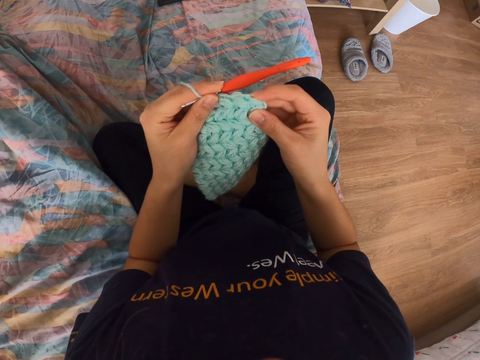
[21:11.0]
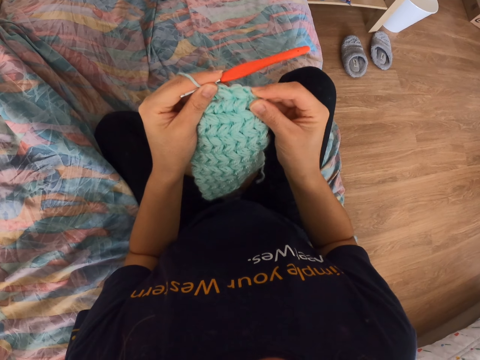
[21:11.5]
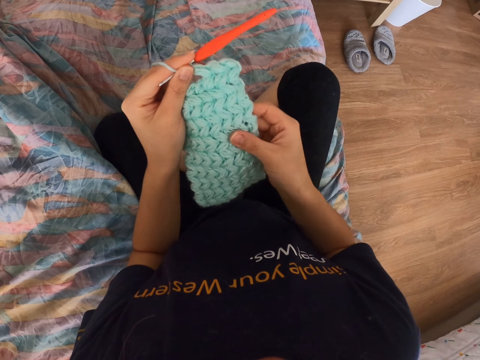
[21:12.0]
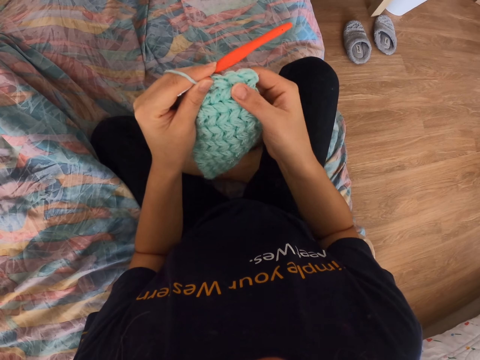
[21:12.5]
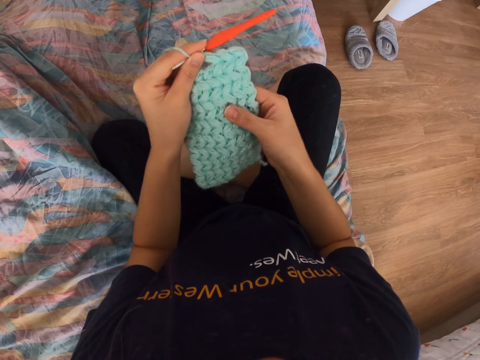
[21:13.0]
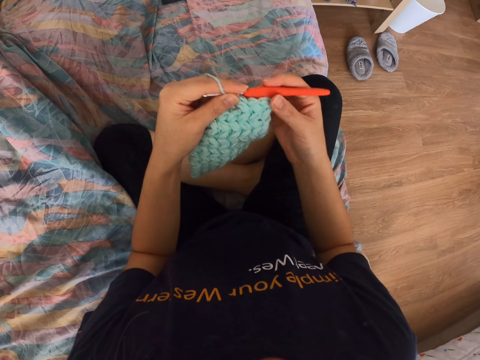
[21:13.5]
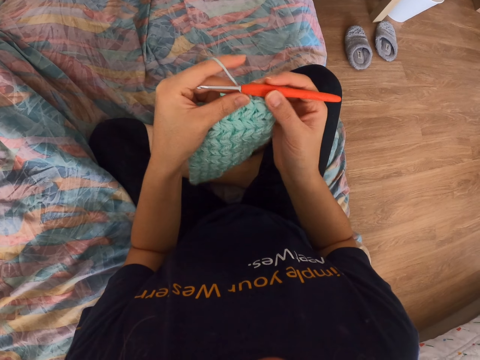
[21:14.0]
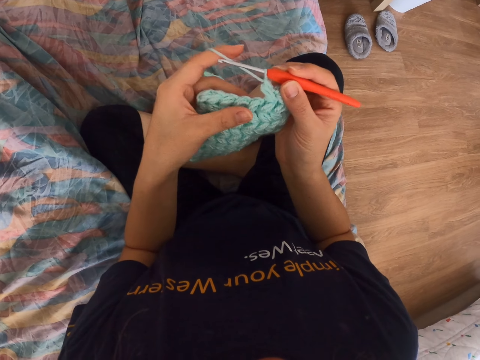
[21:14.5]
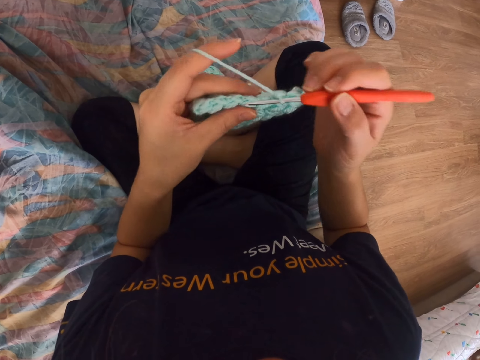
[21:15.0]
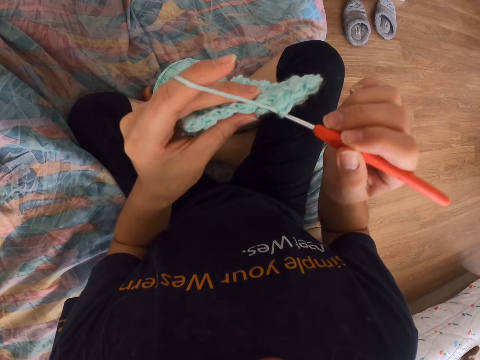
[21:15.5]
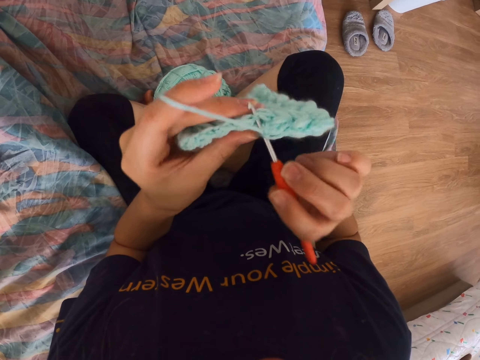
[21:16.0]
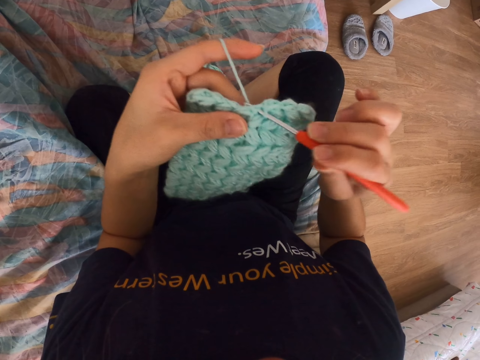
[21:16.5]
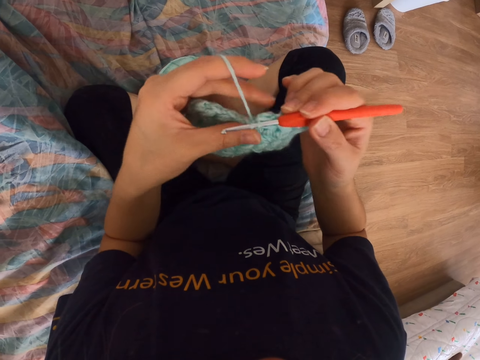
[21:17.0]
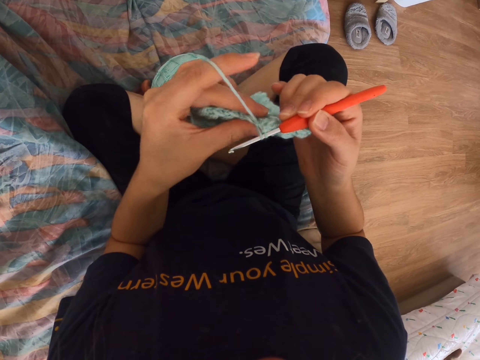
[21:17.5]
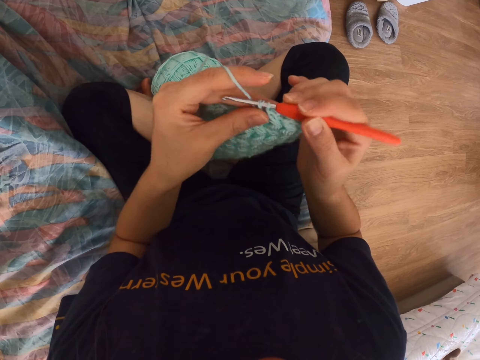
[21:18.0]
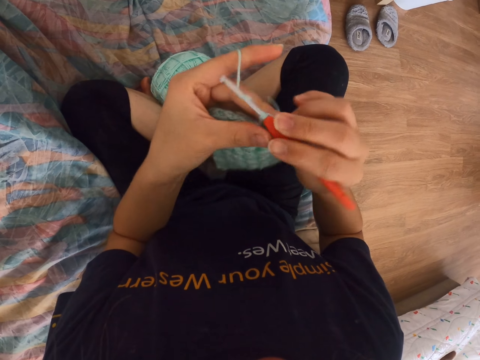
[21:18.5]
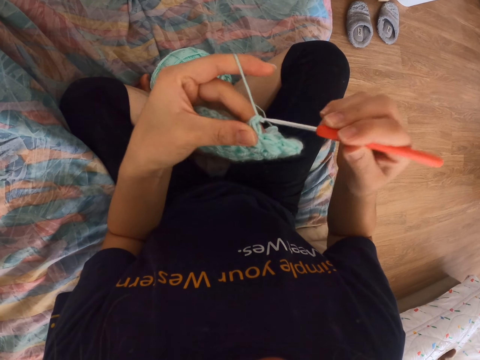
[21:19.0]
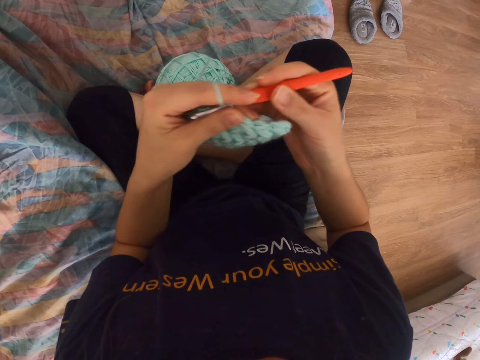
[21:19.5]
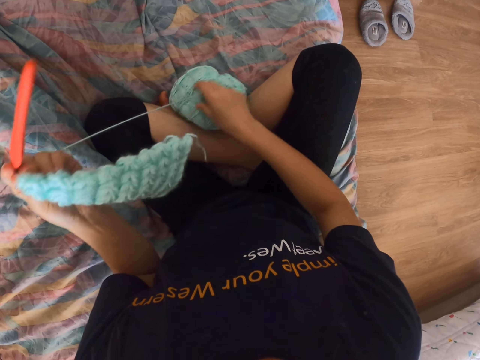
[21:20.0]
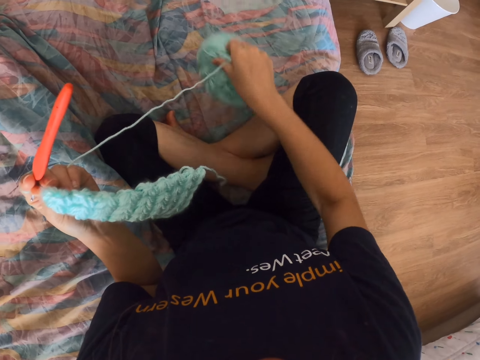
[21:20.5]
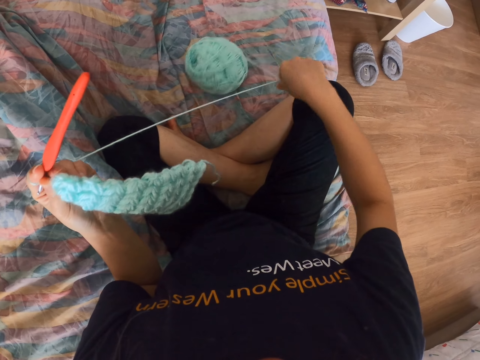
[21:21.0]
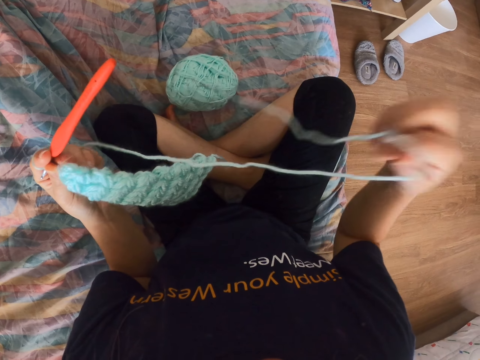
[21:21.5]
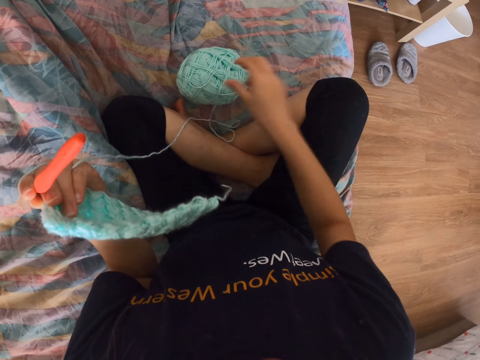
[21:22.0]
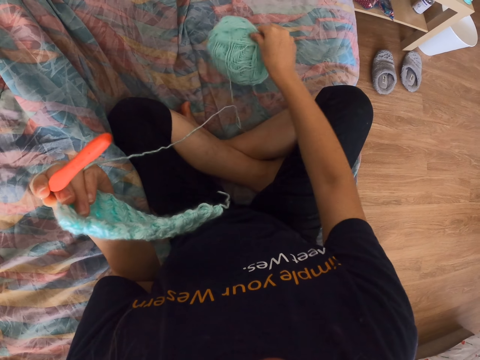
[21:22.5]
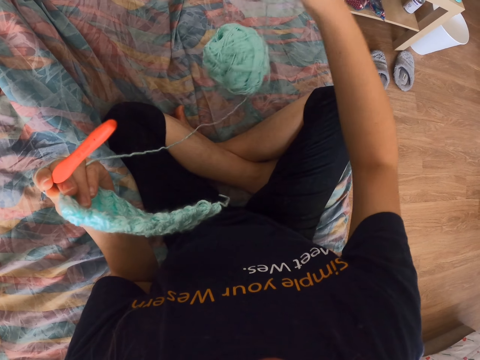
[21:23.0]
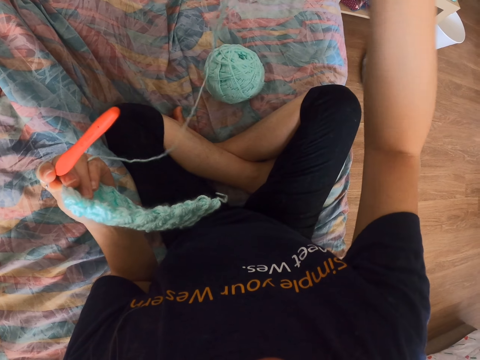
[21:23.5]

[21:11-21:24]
The camera wearer takes the needle from the other hand. They hold the crochet hook. They knit. They take thread on the needle. They crochet a cloth. They take thread on the needle and knit. They take the needle from the other hand. They pull a thread. They remove the thread on the yarn.

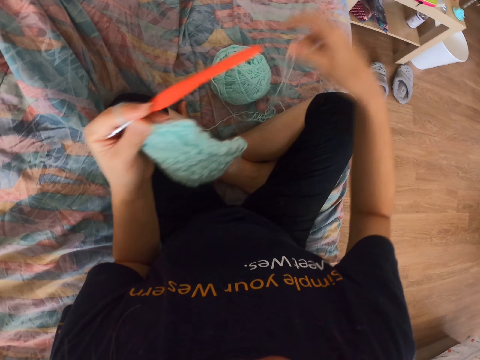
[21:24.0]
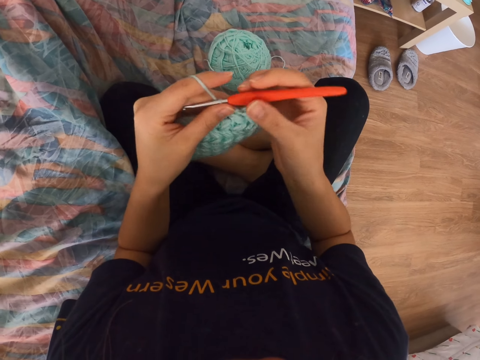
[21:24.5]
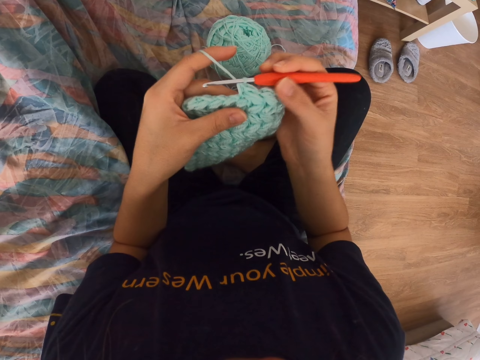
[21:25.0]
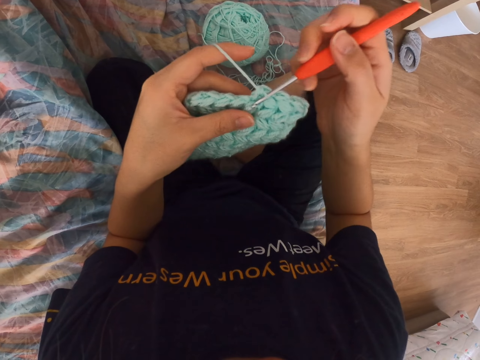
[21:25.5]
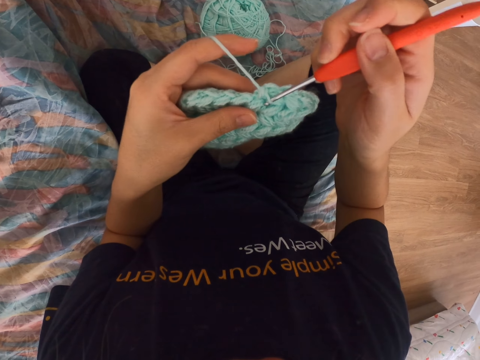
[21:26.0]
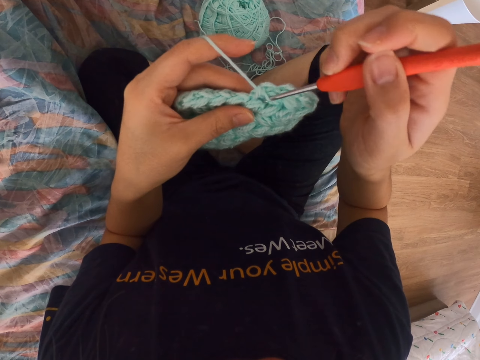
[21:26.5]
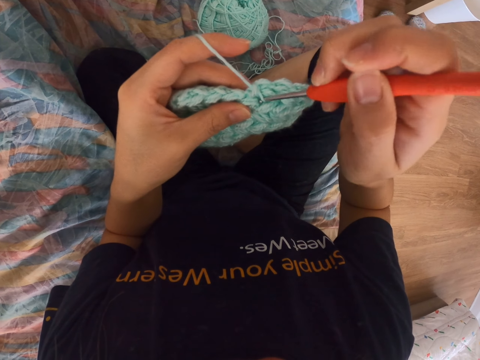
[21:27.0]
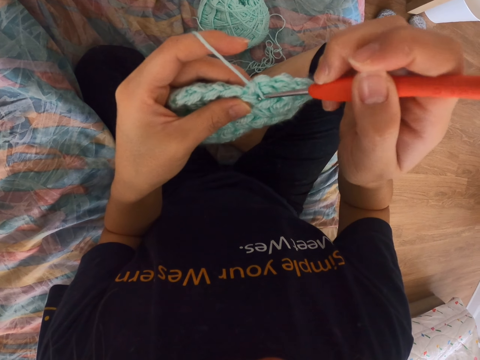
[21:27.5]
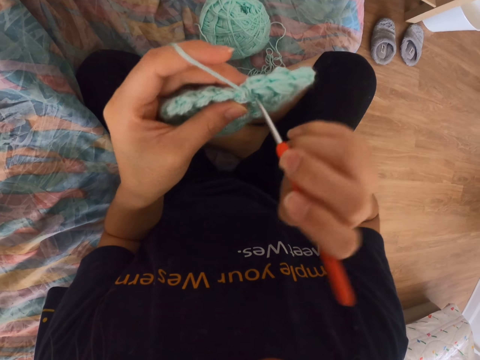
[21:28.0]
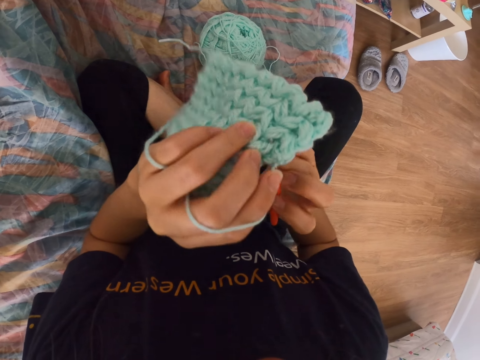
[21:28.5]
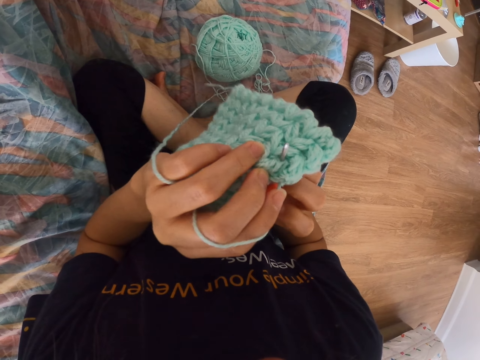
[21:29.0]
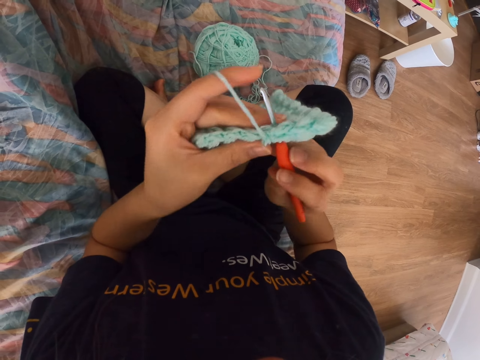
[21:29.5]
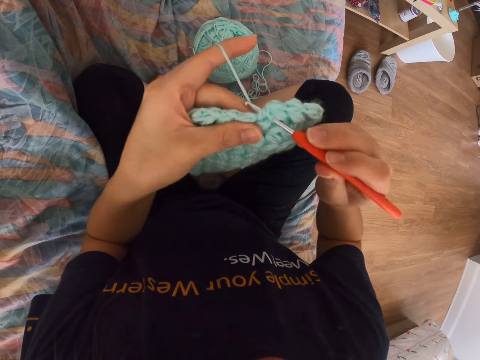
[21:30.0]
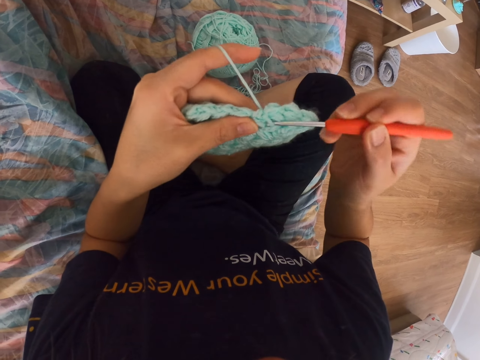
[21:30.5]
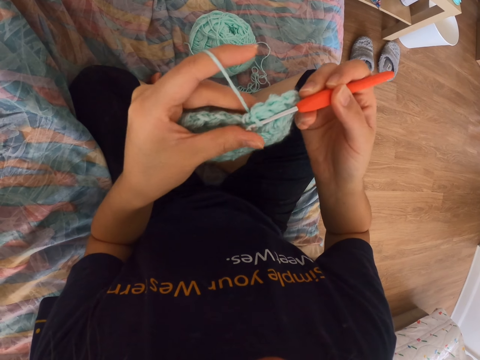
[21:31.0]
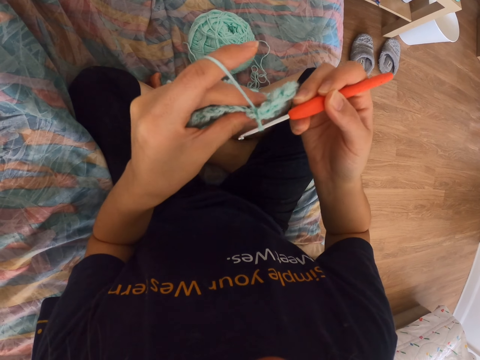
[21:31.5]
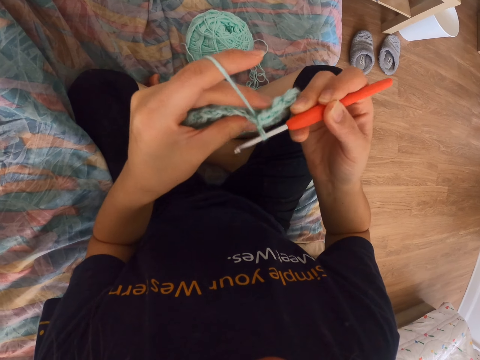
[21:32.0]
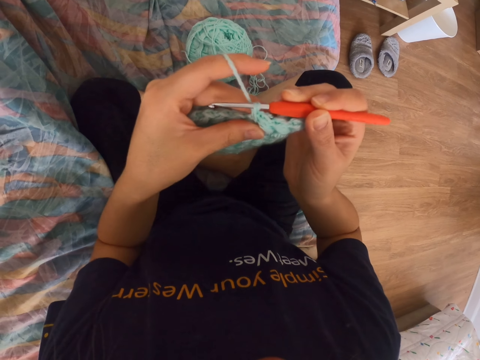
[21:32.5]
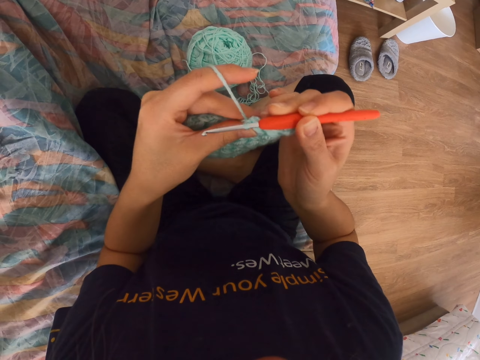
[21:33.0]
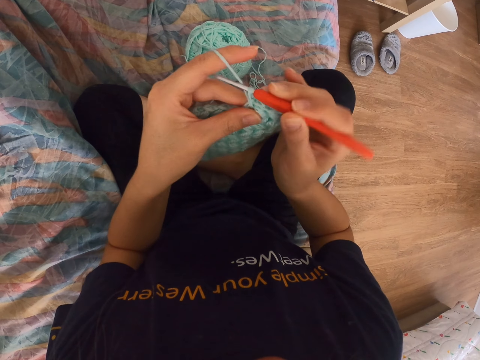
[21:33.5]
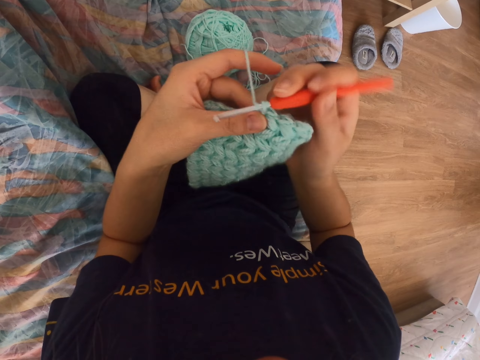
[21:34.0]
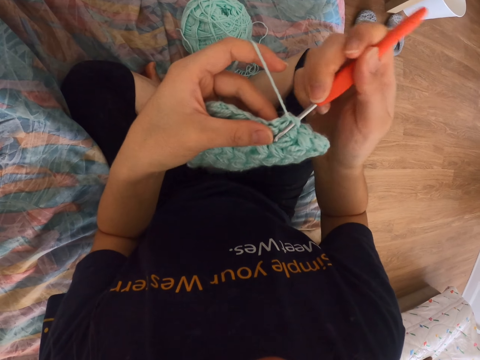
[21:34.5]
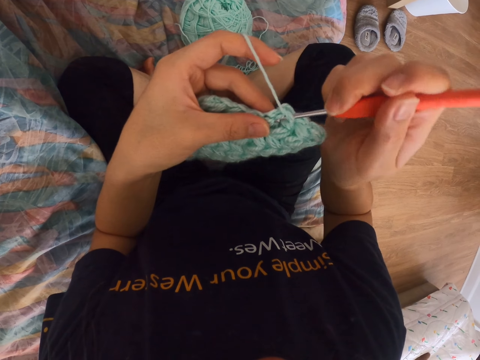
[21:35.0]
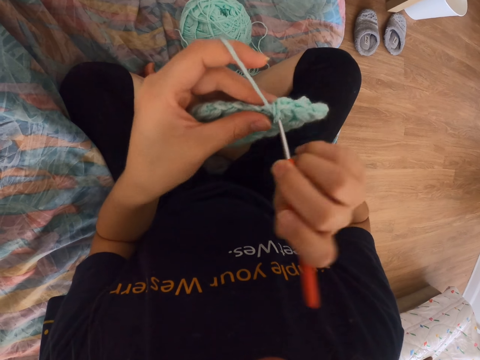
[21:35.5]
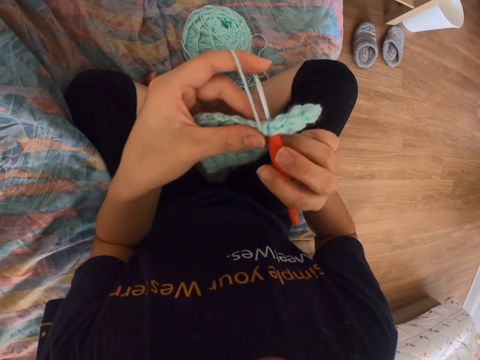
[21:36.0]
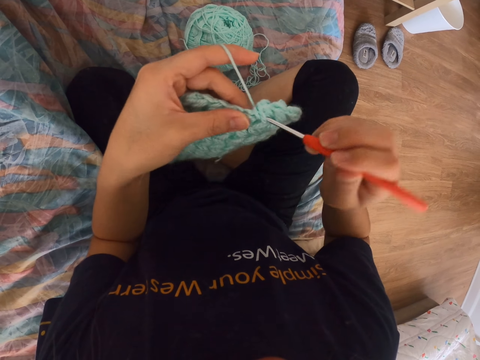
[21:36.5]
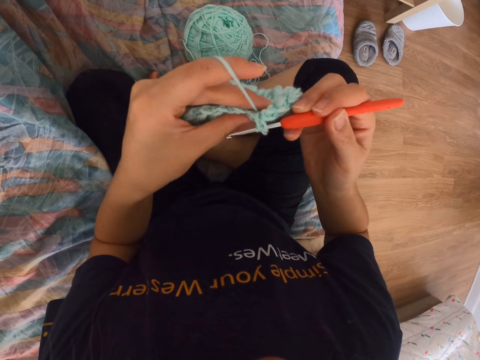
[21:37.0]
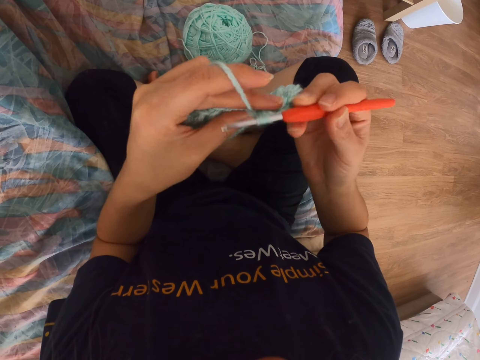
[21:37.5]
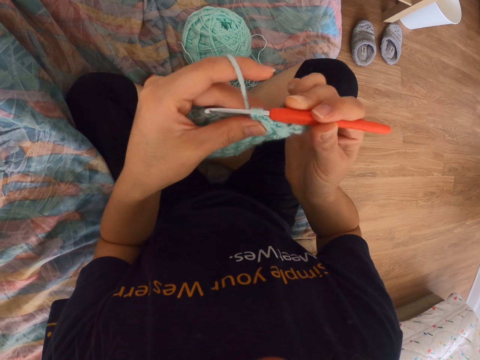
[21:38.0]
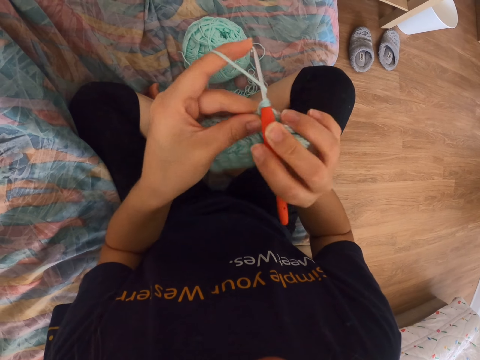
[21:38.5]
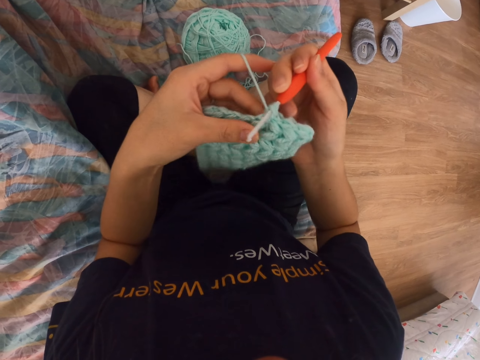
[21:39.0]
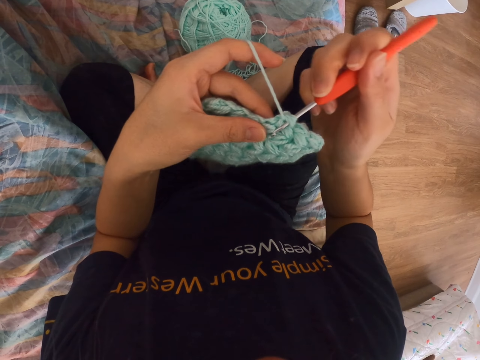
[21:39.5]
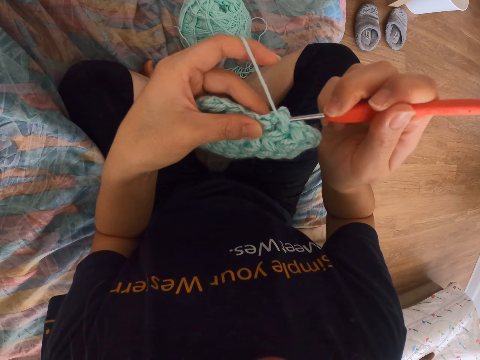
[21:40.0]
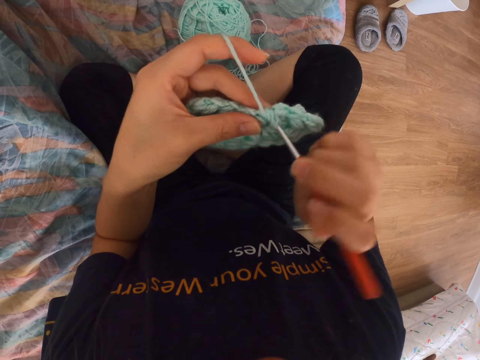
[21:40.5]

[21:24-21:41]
The camera wearer holds the crochet hook. They take the needle. They crochet a cloth. They turn the woolen cloth. They take thread on the needle and knit. They take thread on the needle and knit. They take thread on the needle and knit. They take thread on the needle and knit.
